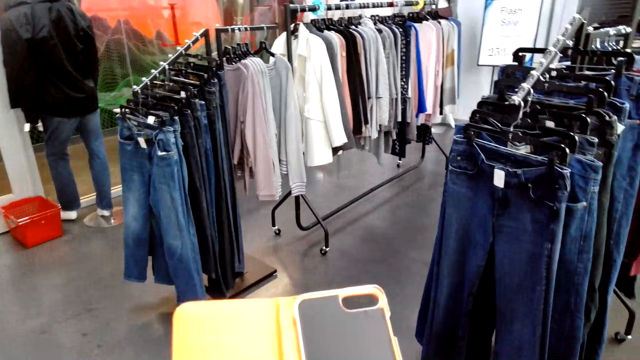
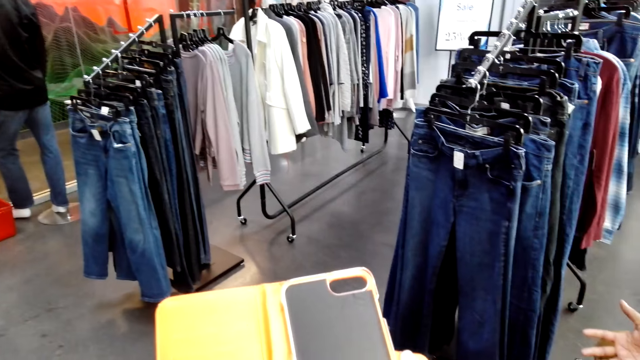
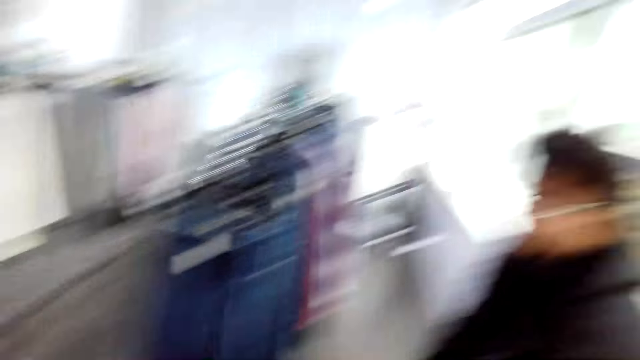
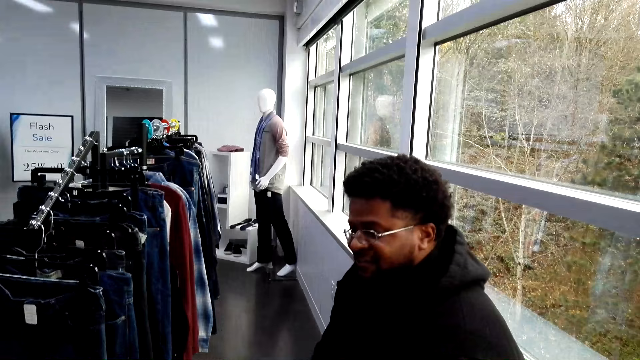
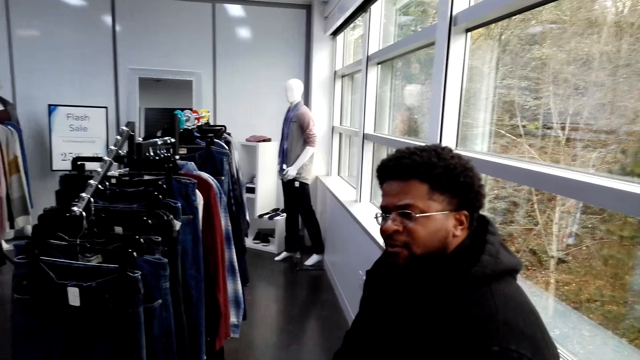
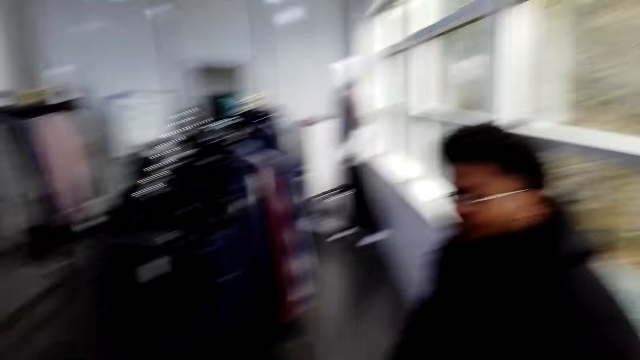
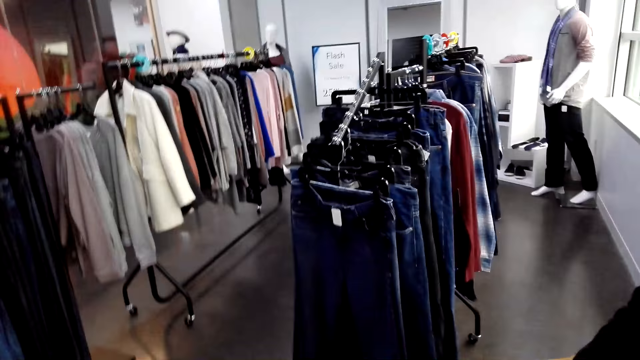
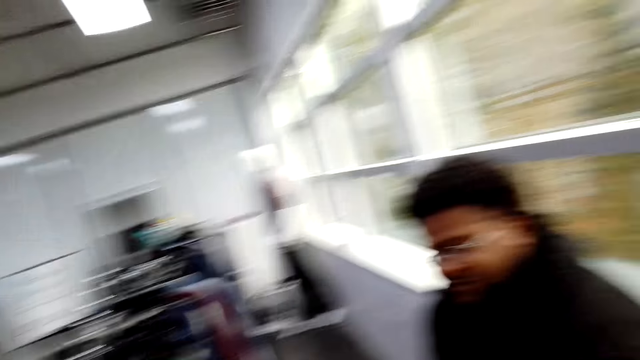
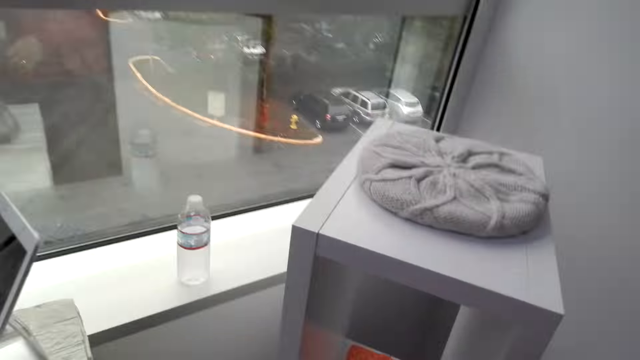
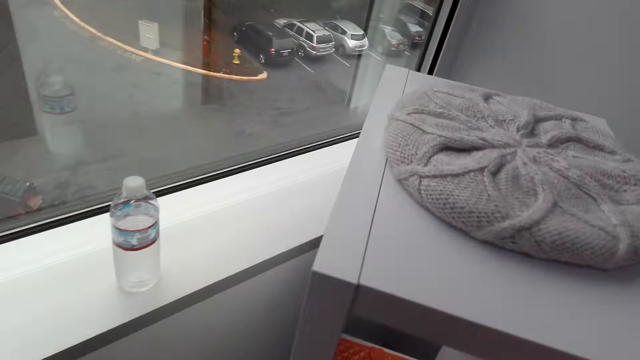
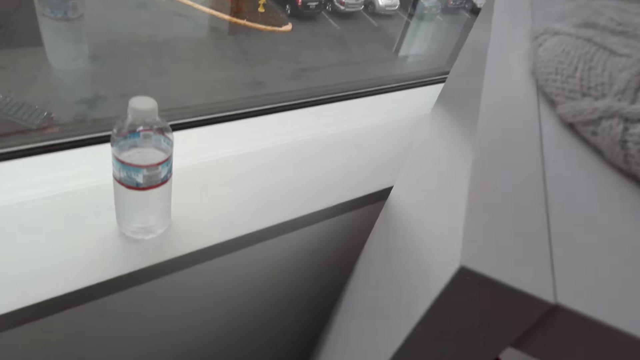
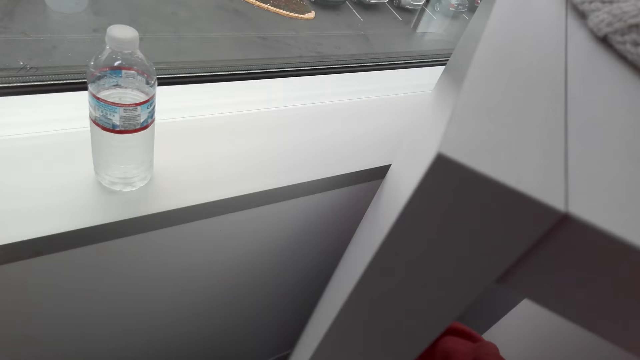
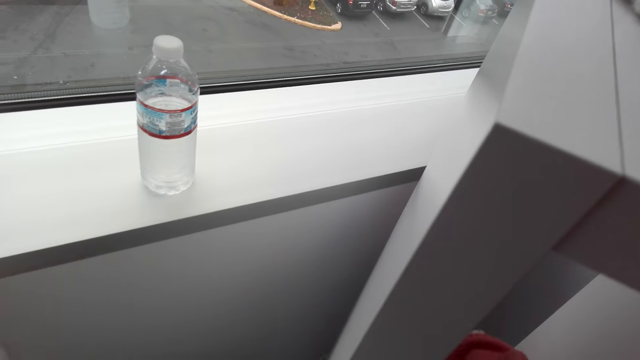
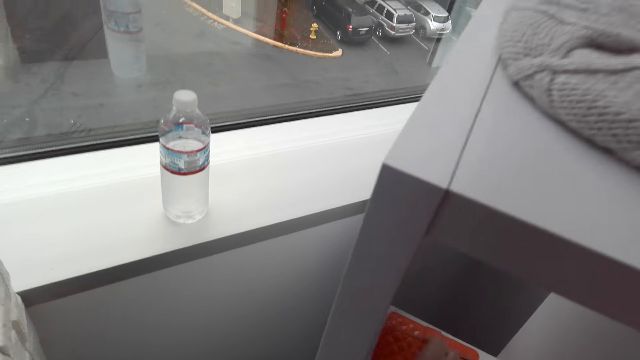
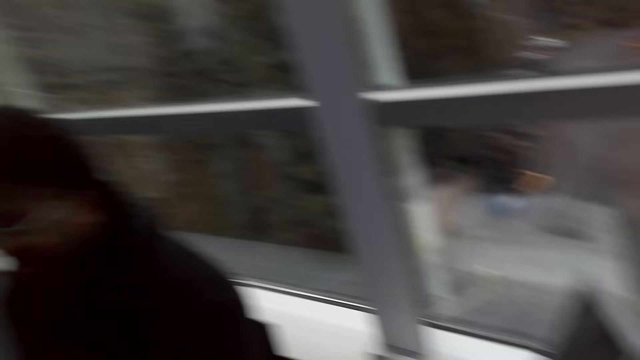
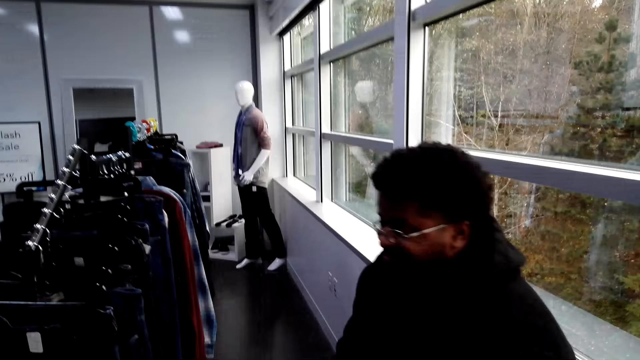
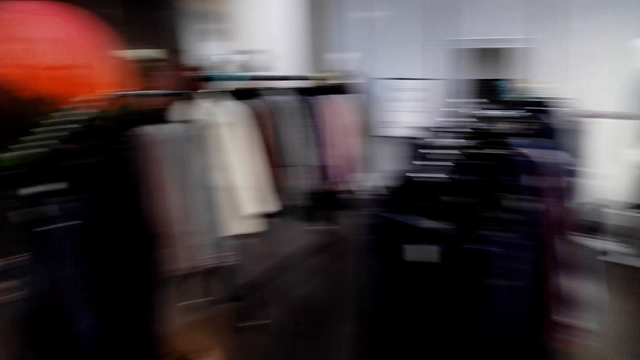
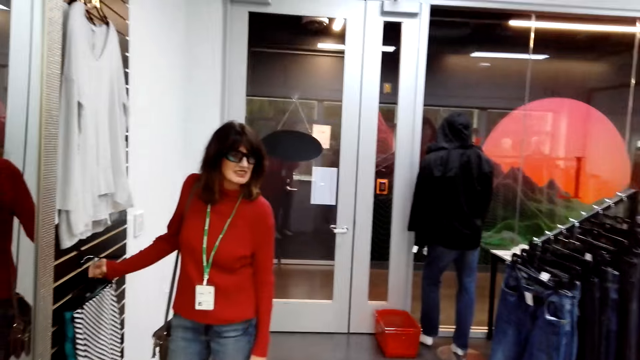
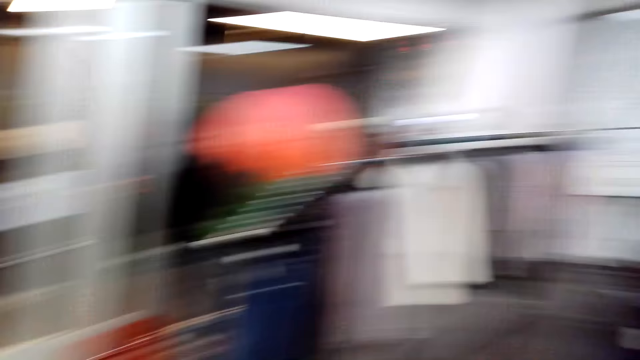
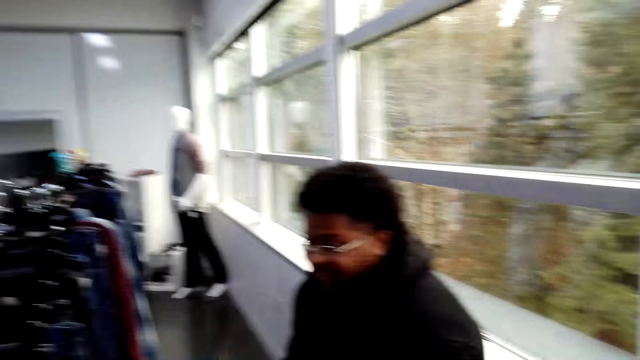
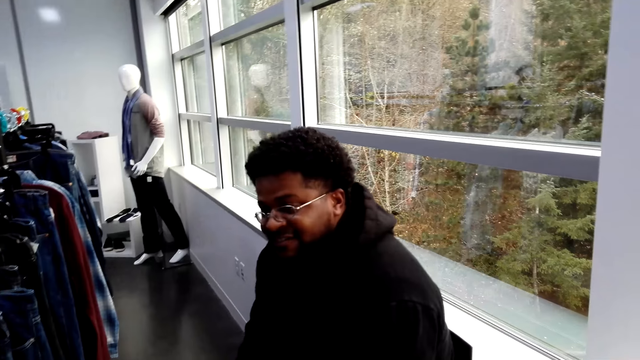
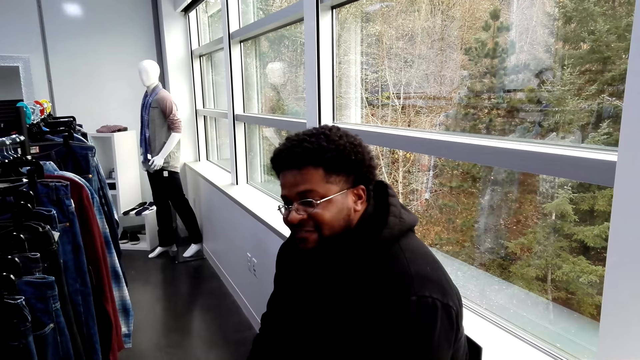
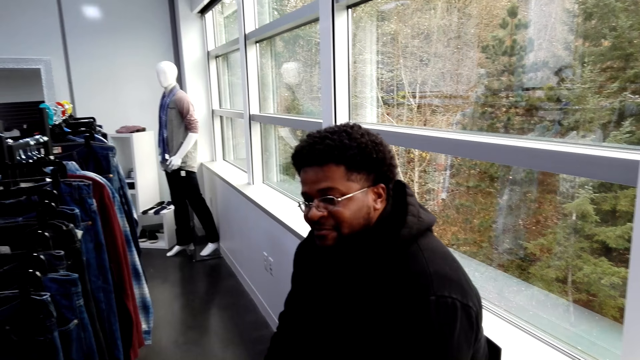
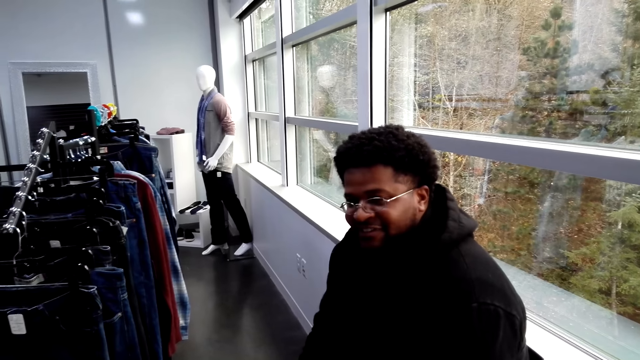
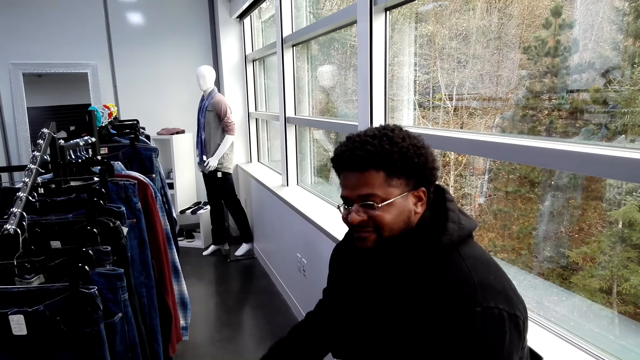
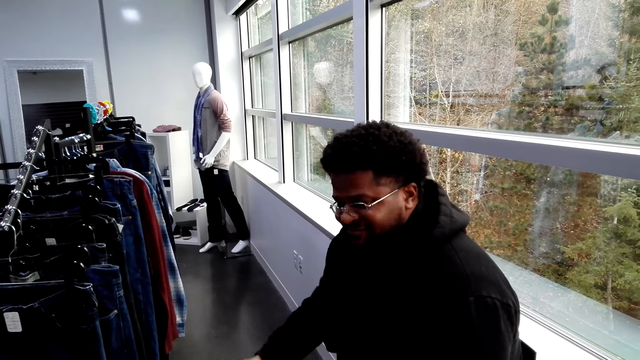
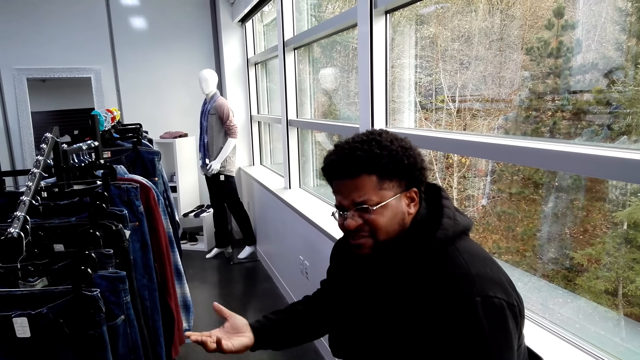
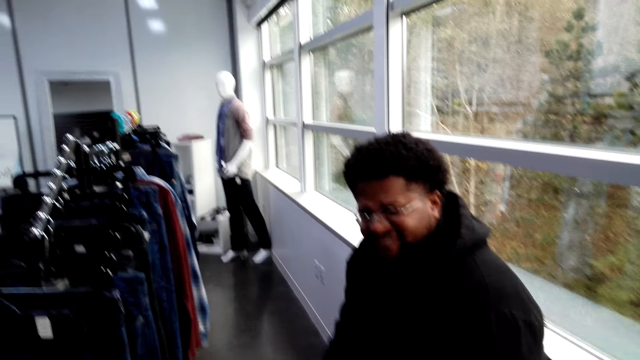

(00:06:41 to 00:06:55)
The camera wearer opens a phone case. They check the phone case. They converse with a man and a woman. They look around the shop. They place the phone case on a cabinet. They look around the shop. They converse with the man and the woman. The woman stands in the shop. The camera wearer converses with the man and the woman.

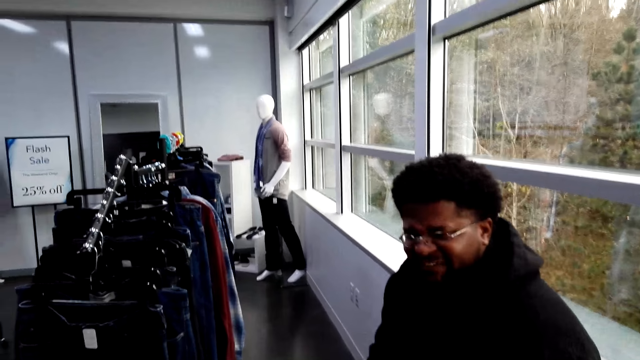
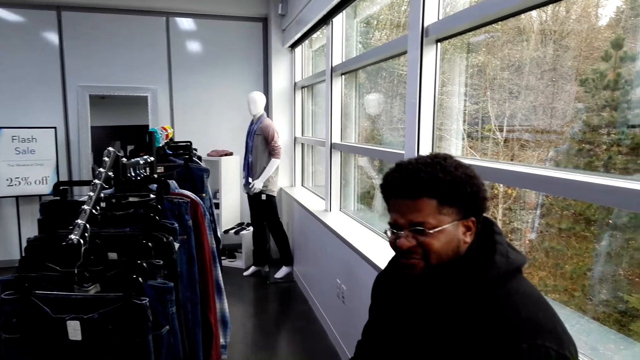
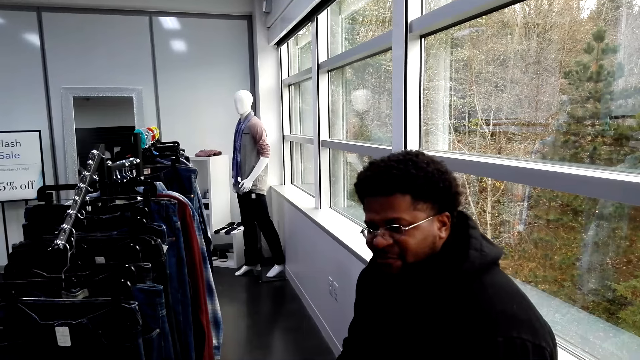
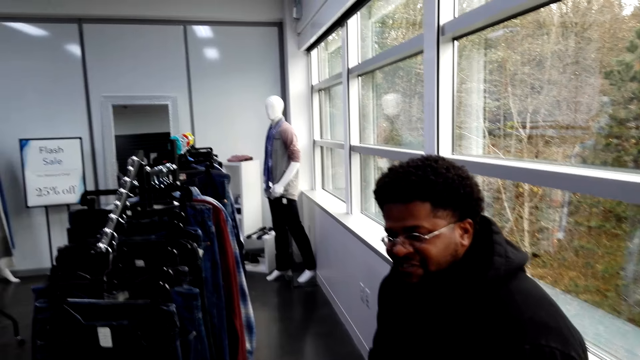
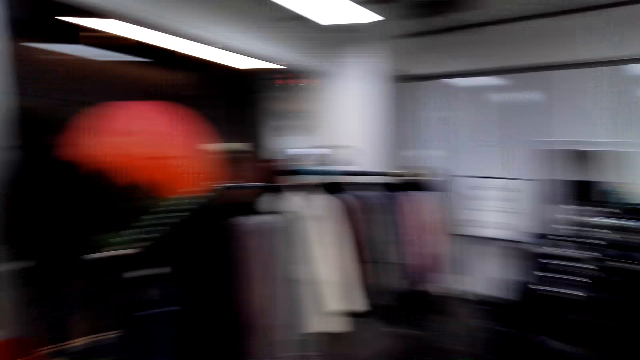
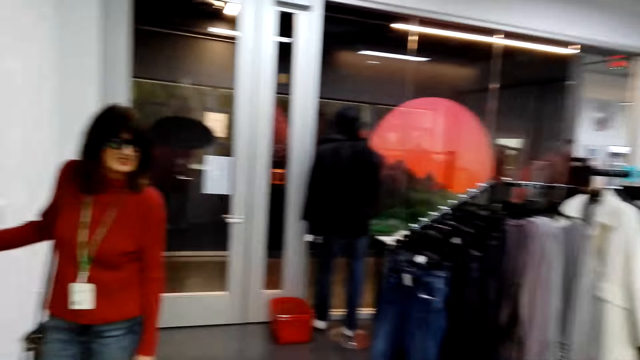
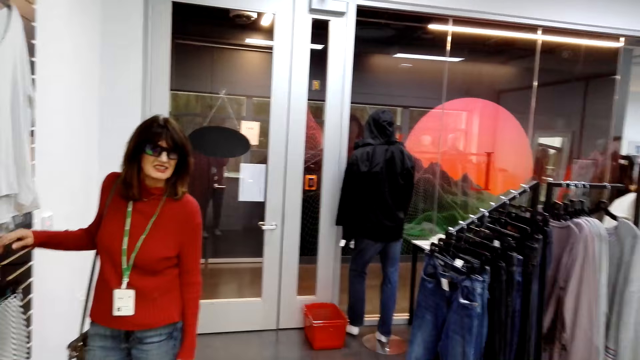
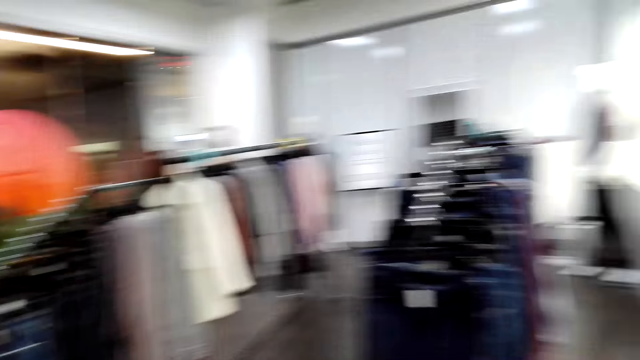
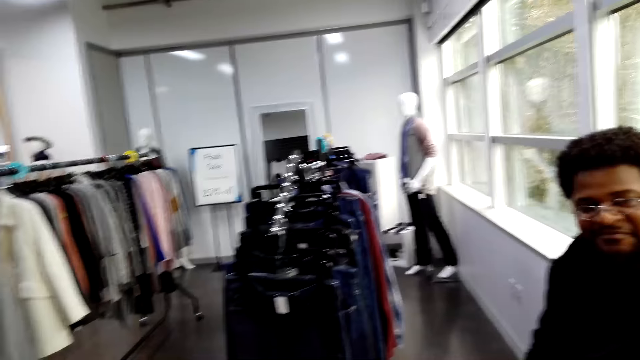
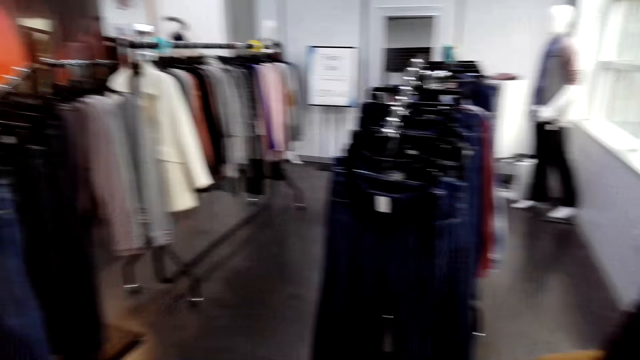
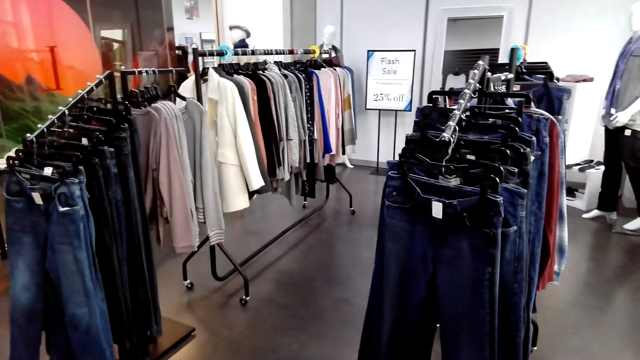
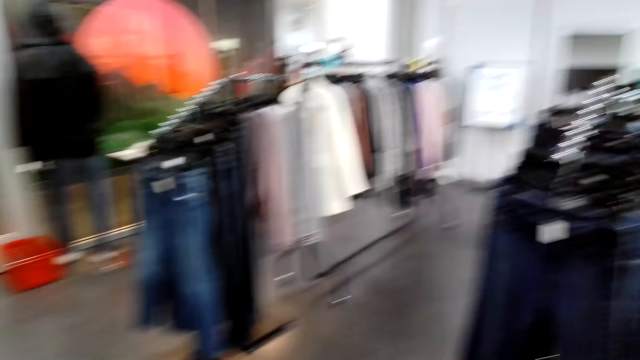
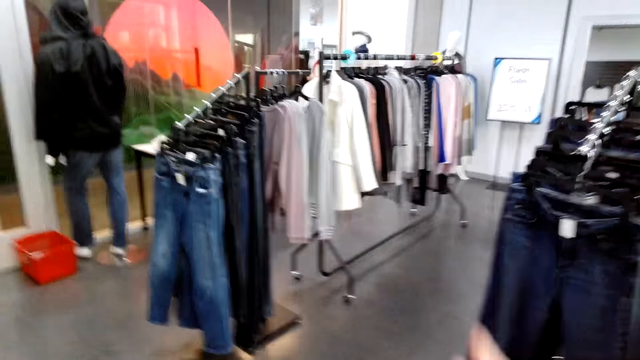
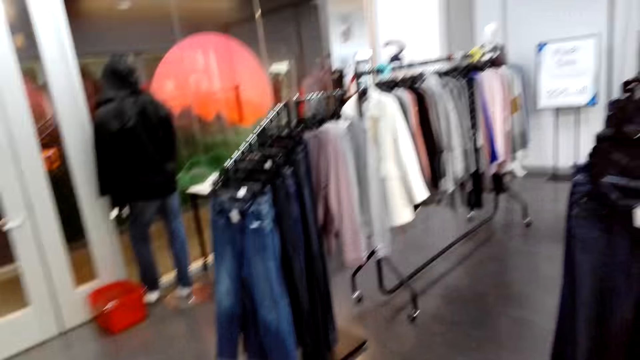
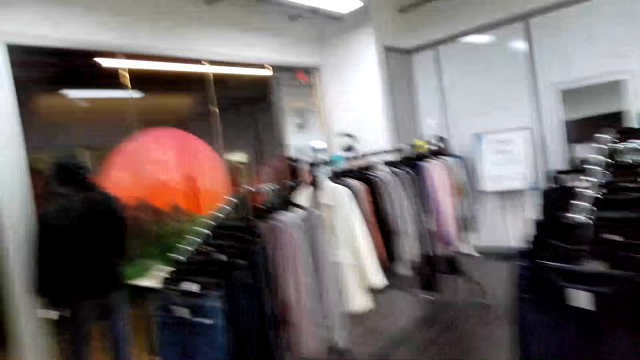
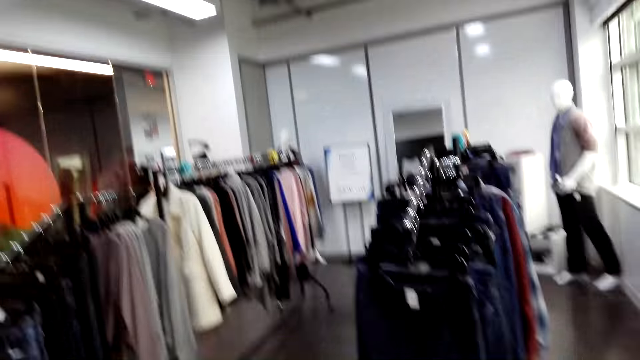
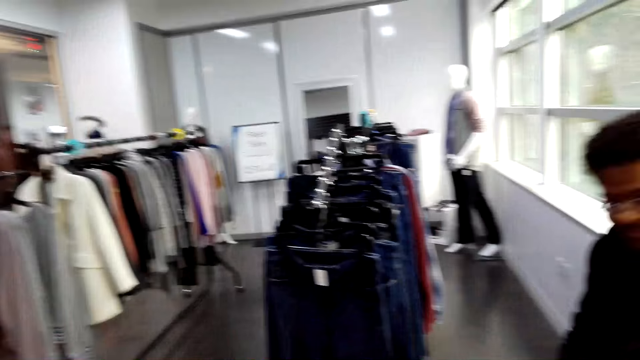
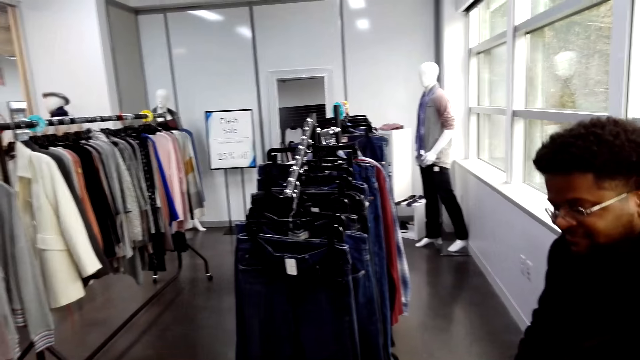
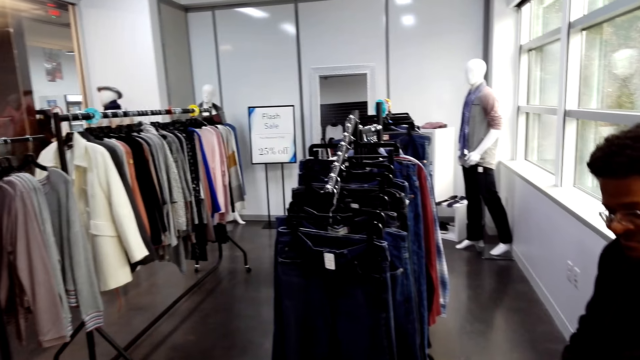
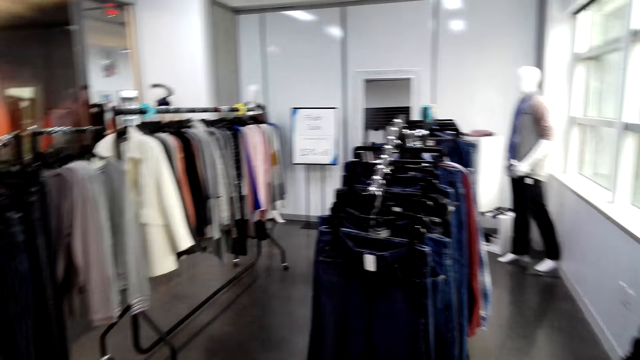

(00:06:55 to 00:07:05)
The camera wearer looks around the shop. A woman stands in the shop. The camera wearer converses with a man and the woman.
